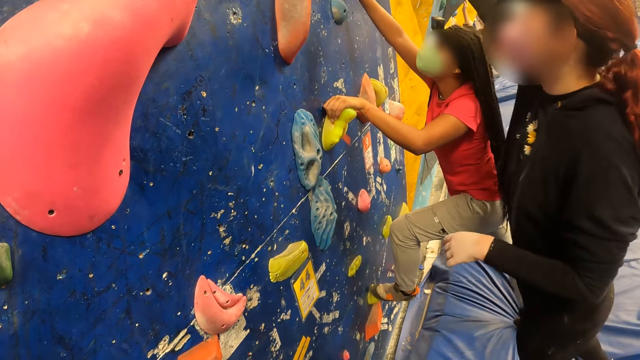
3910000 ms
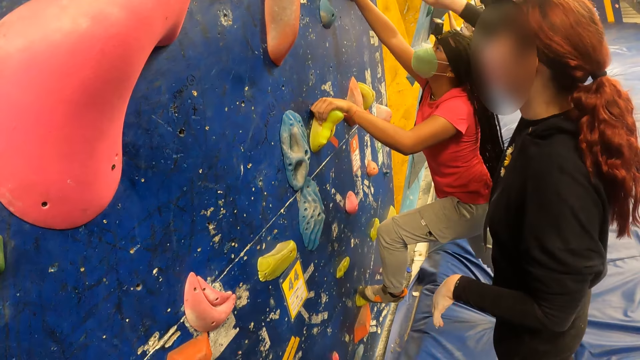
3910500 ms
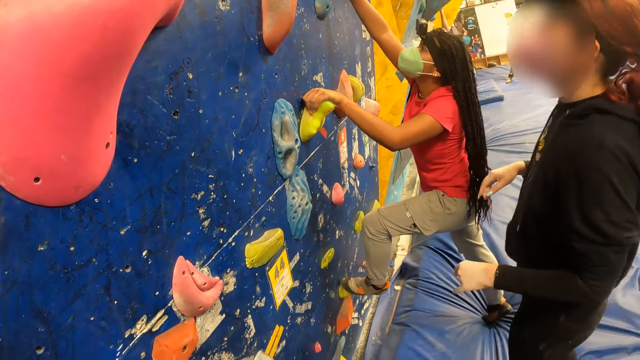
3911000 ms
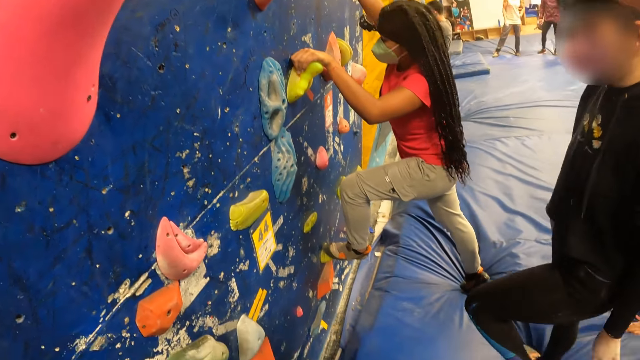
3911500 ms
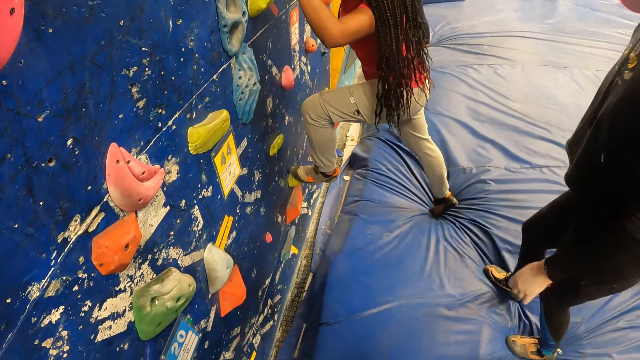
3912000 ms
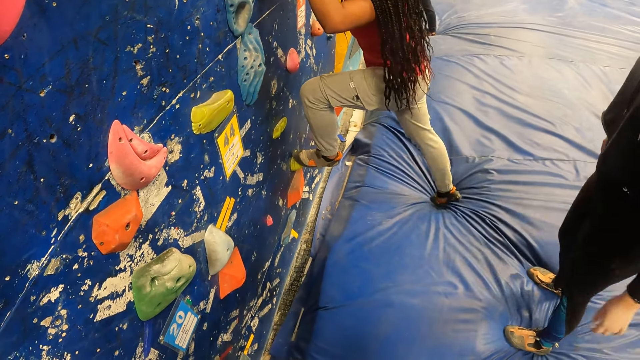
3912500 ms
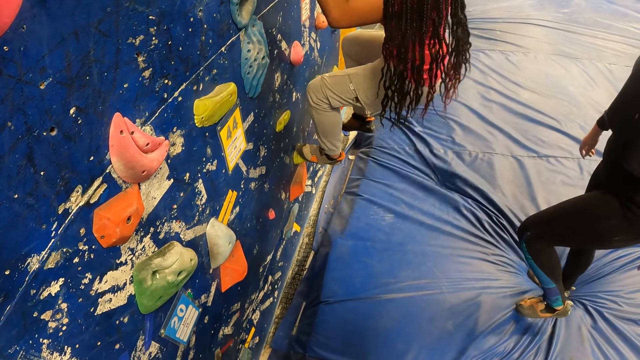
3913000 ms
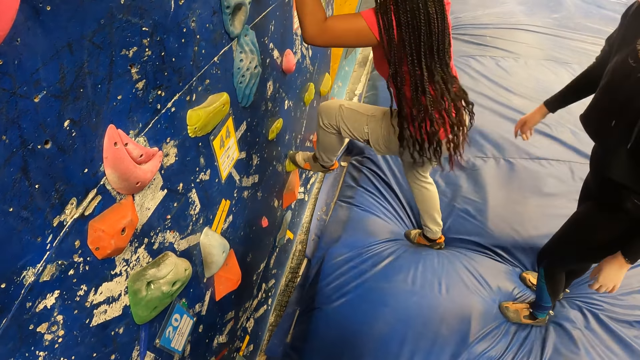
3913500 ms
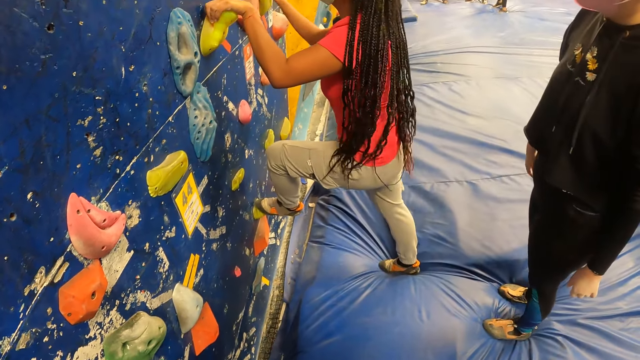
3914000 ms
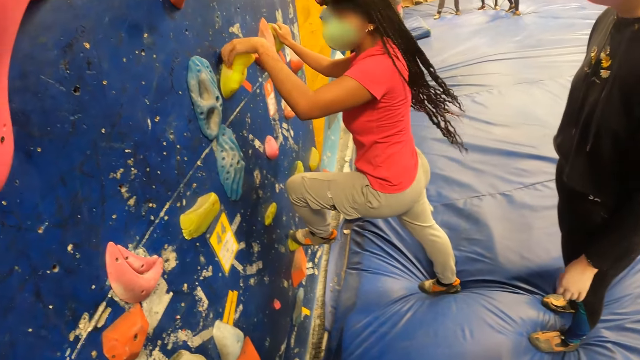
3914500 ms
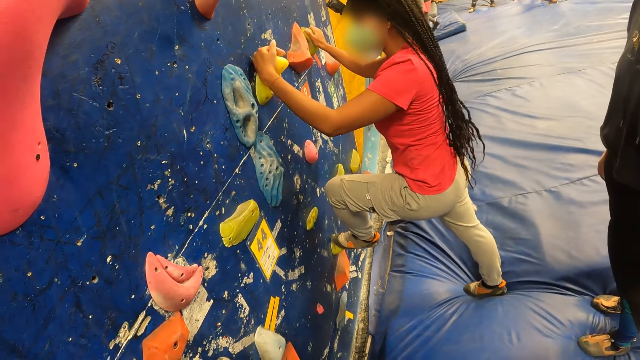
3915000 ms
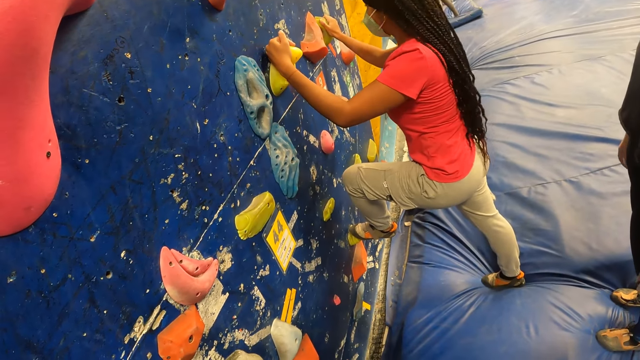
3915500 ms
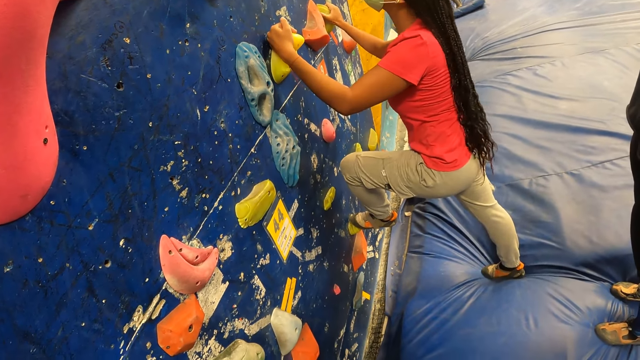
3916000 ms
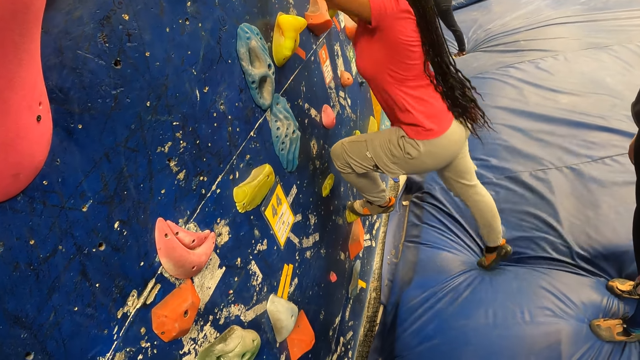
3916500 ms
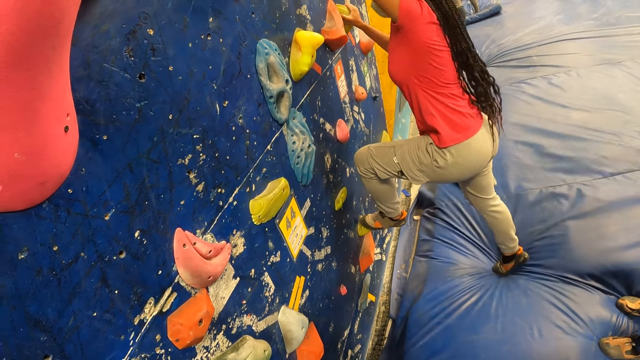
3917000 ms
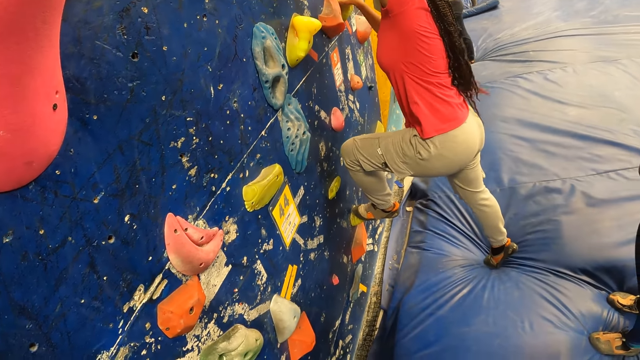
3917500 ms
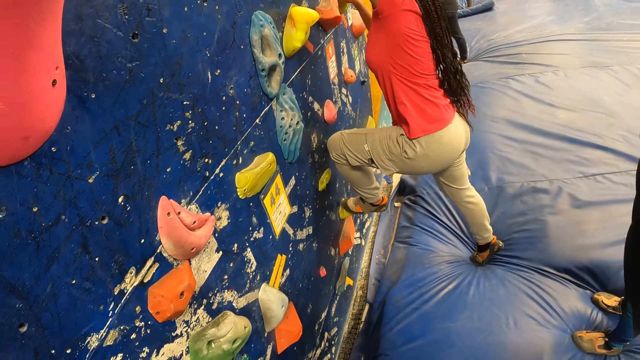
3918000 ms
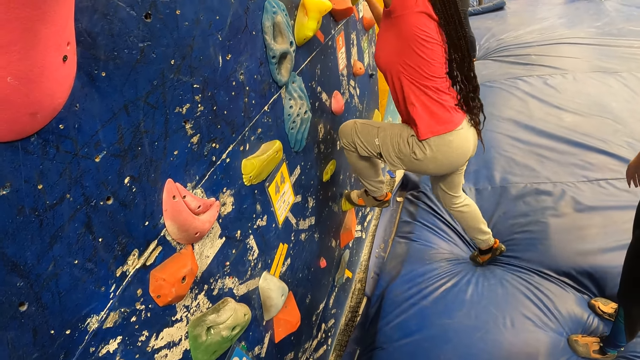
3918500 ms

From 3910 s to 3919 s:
A woman holds the climbing hold on the bouldering wall with both hands. Another woman walks and steps back. The first woman climbs the bouldering wall with the climbing holds. The first woman holds the climbing hold on the bouldering wall with both hands. The first woman reaches the handle.

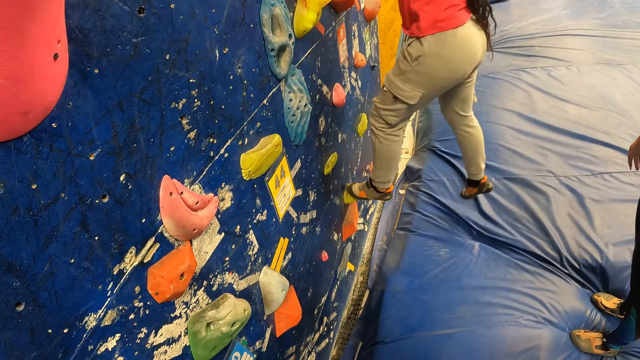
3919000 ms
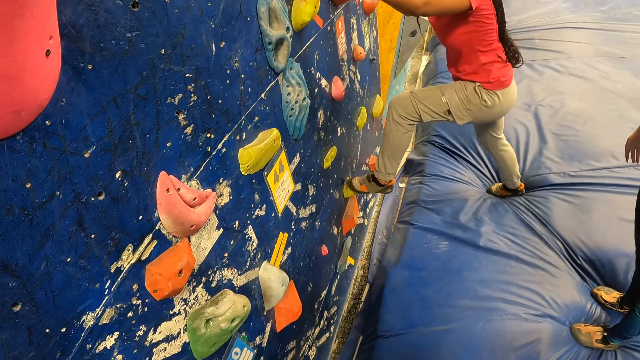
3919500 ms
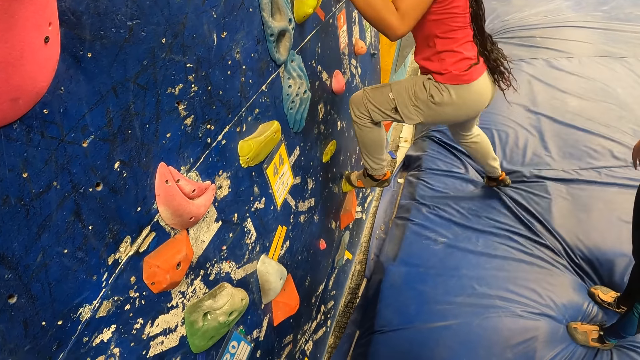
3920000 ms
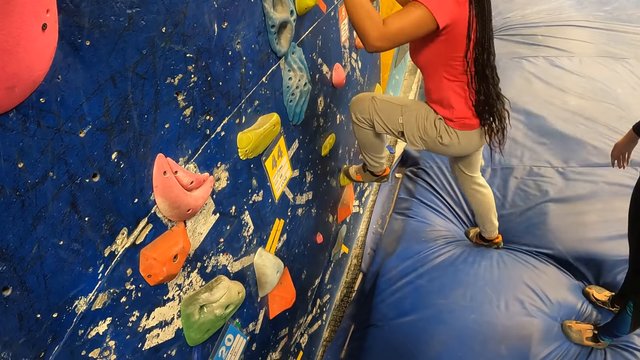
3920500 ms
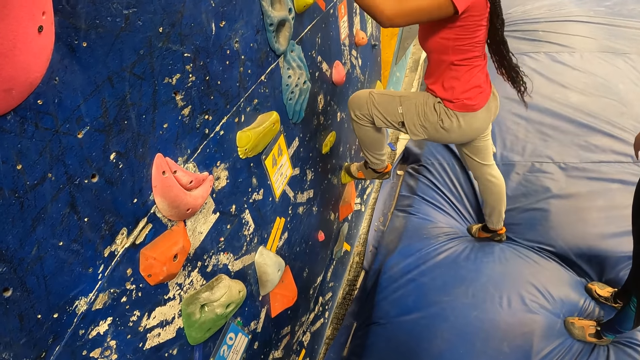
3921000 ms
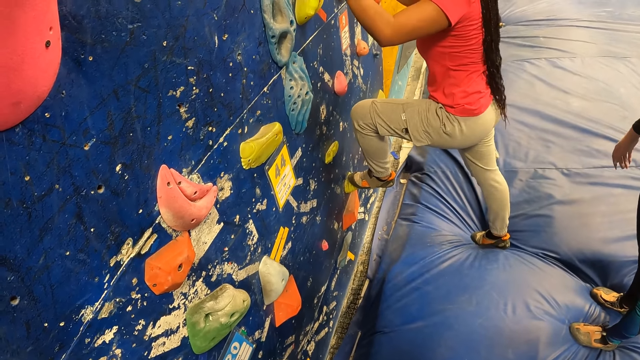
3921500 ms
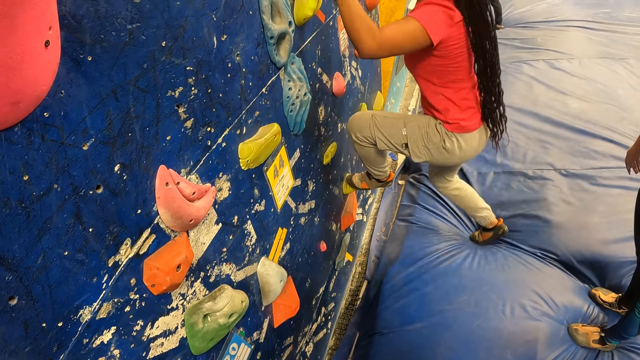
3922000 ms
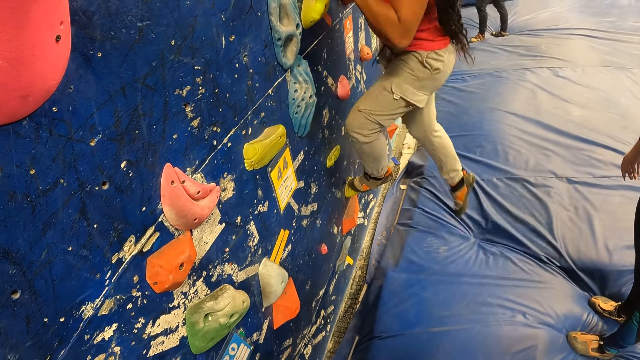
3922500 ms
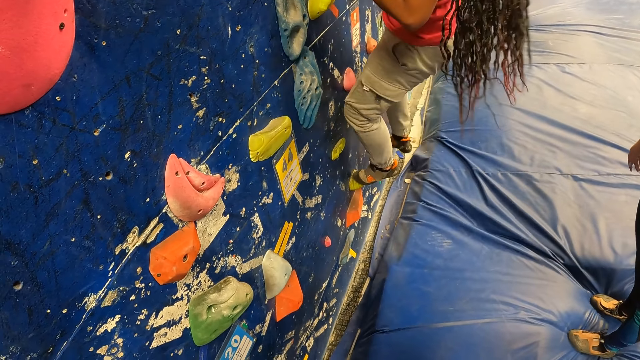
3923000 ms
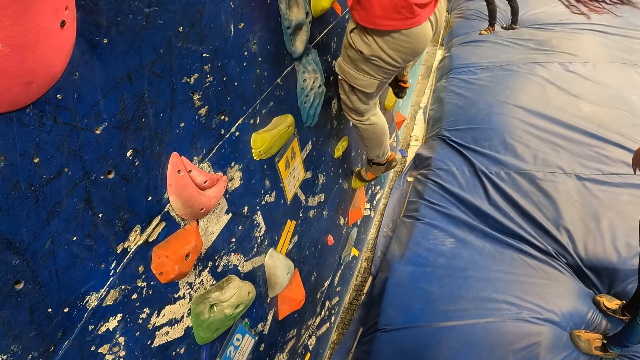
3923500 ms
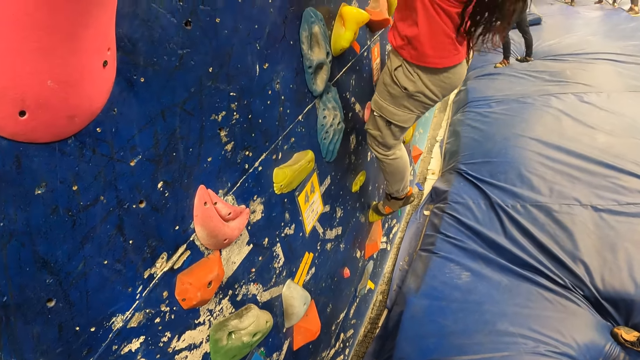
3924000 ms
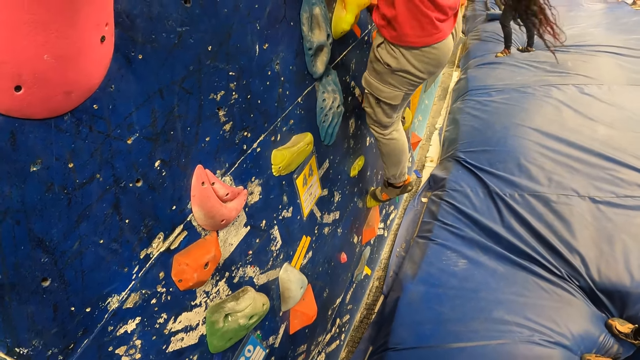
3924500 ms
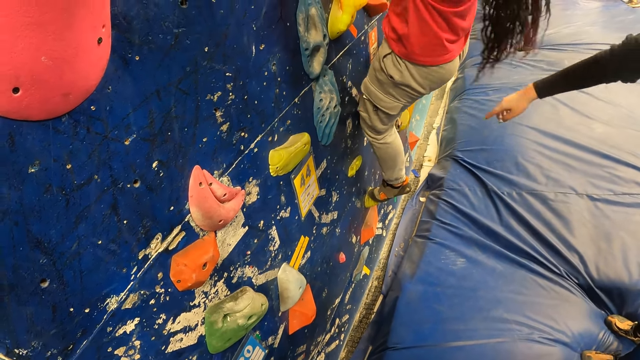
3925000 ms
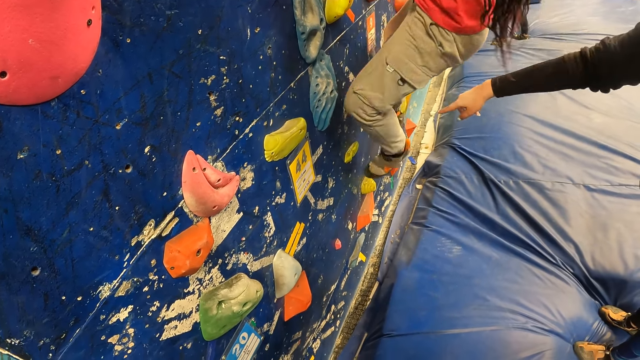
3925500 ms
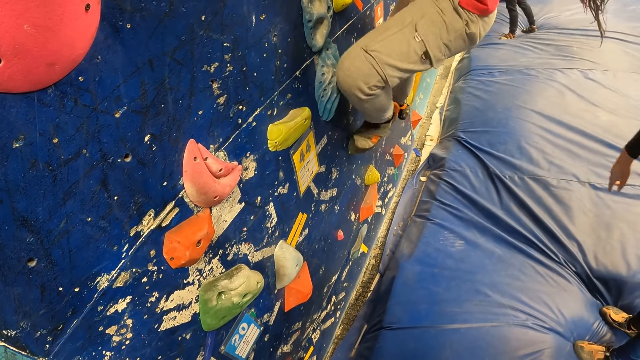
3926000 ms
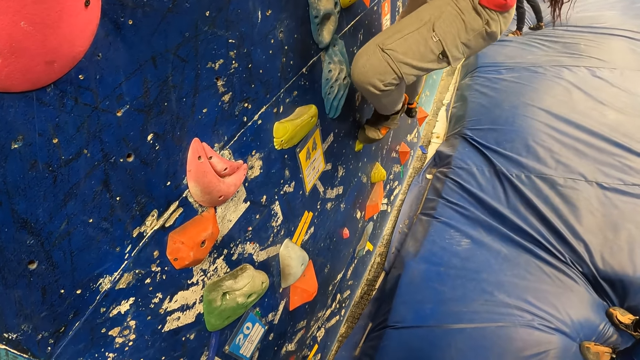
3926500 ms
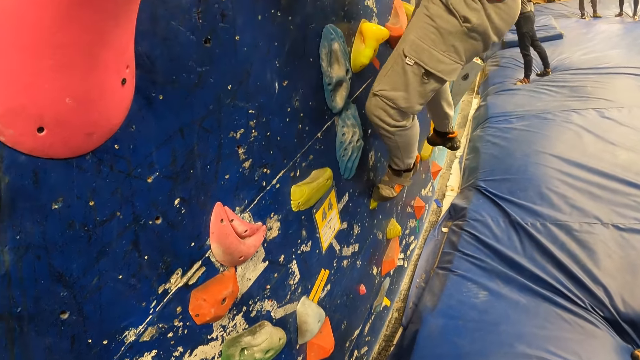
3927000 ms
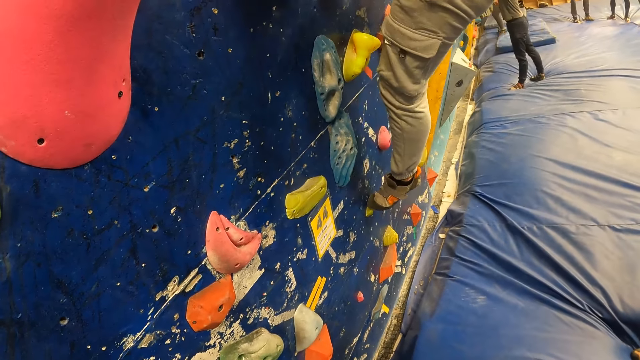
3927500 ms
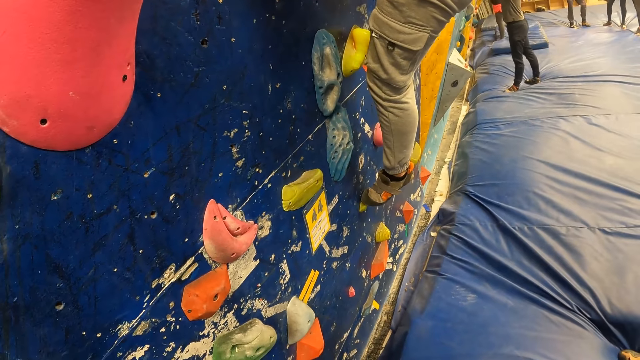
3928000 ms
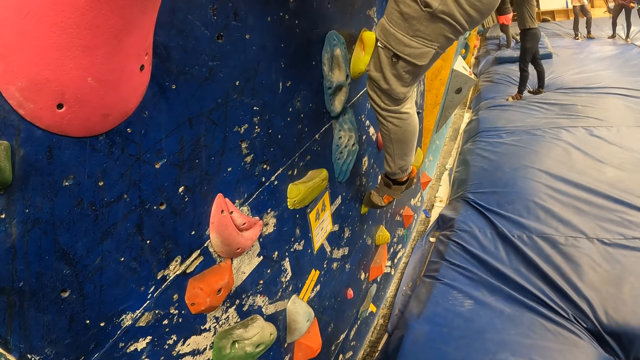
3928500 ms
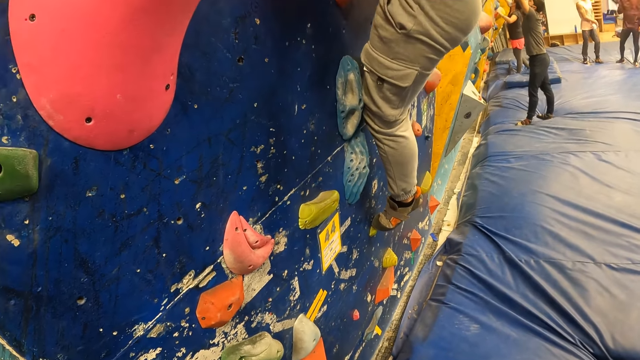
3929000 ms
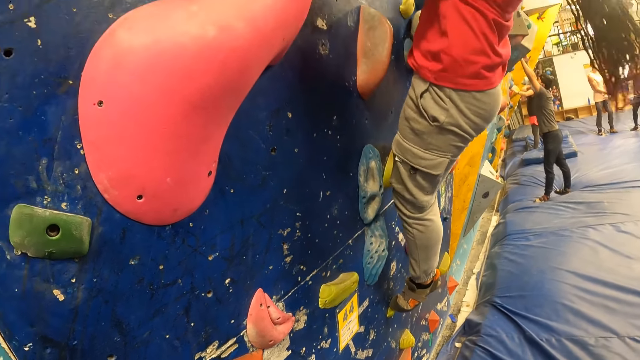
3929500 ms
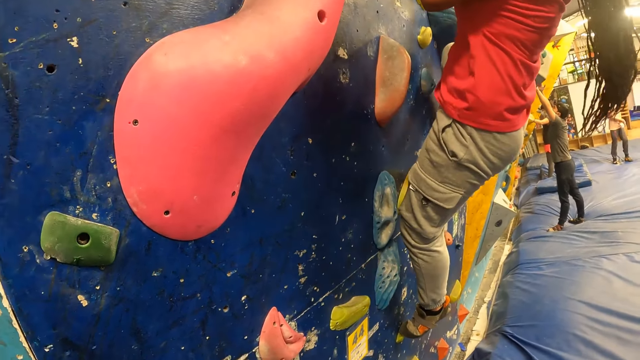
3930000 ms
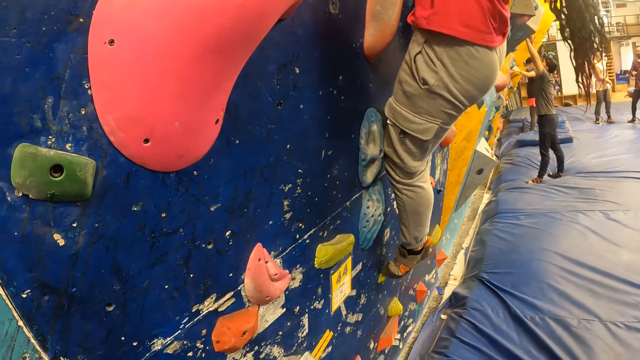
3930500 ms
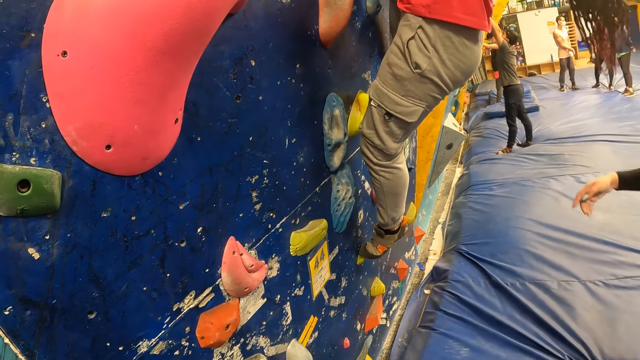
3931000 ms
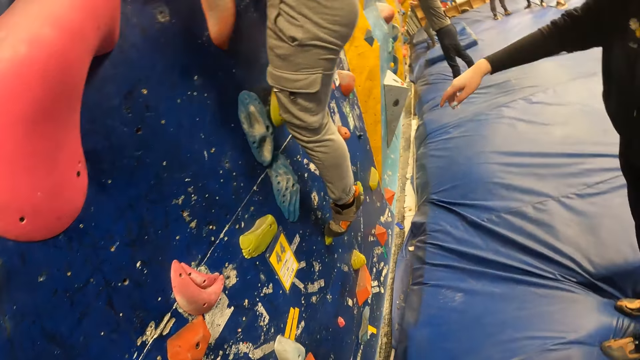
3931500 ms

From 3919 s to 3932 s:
A woman steps down with one leg. The woman climbs the bouldering wall with the climbing holds. Another woman points. The first woman climbs.
